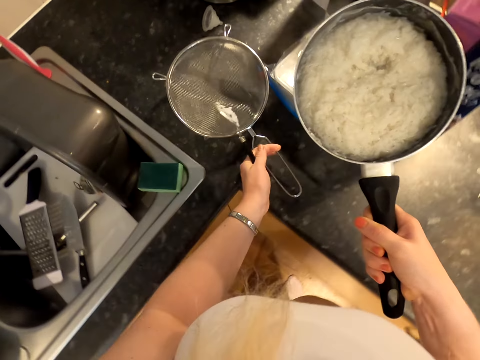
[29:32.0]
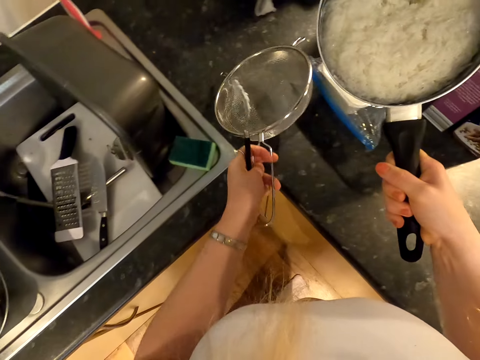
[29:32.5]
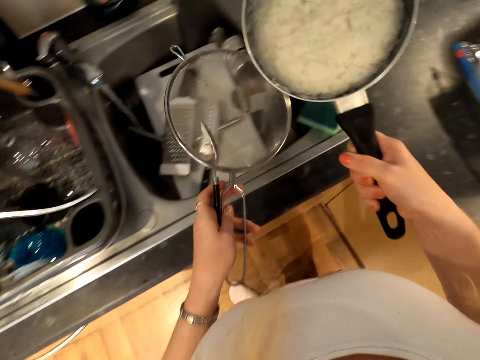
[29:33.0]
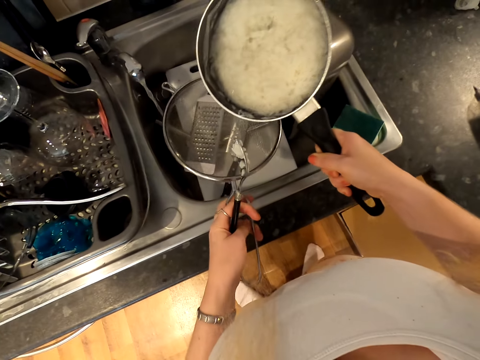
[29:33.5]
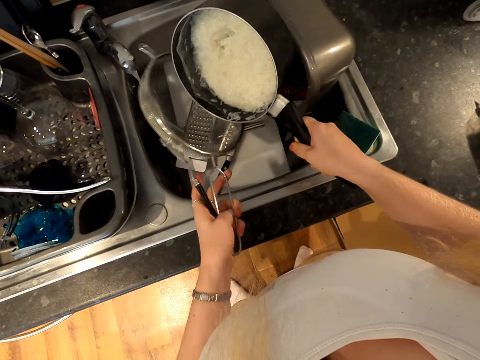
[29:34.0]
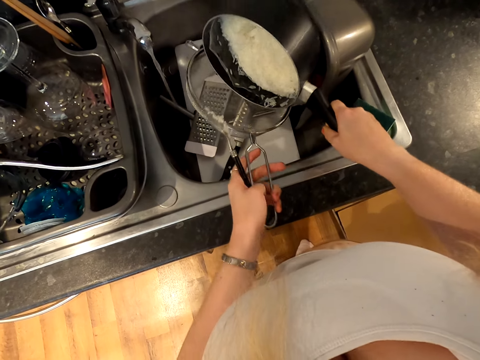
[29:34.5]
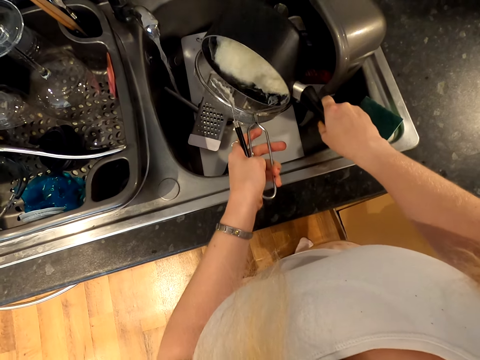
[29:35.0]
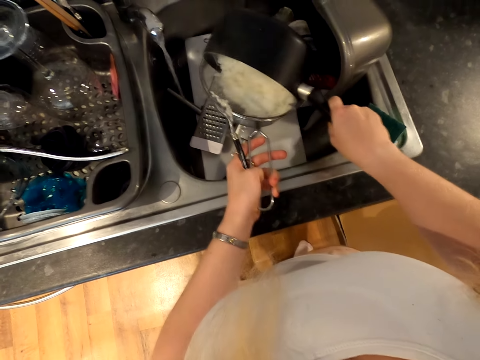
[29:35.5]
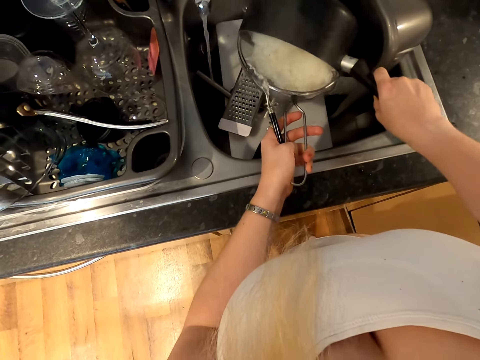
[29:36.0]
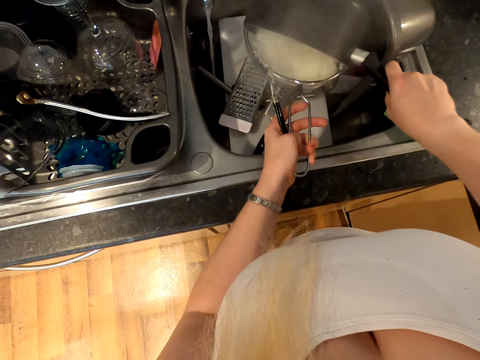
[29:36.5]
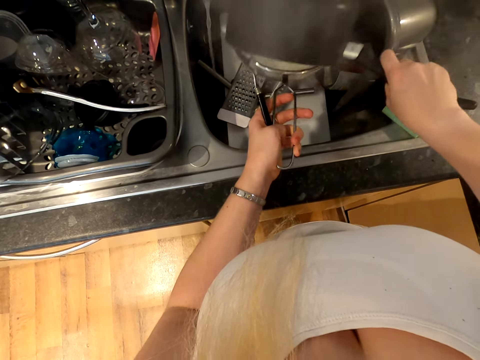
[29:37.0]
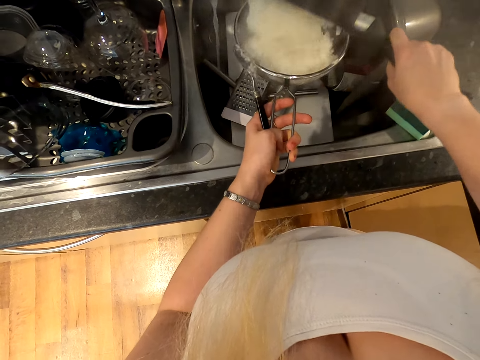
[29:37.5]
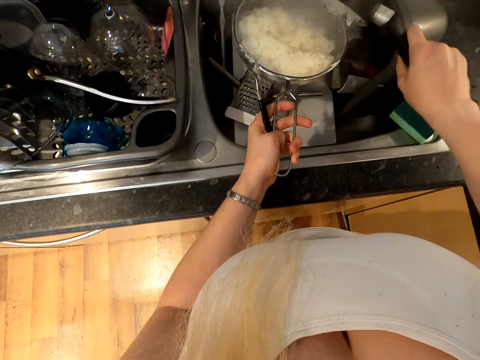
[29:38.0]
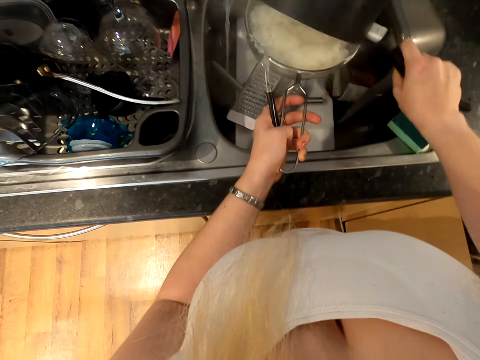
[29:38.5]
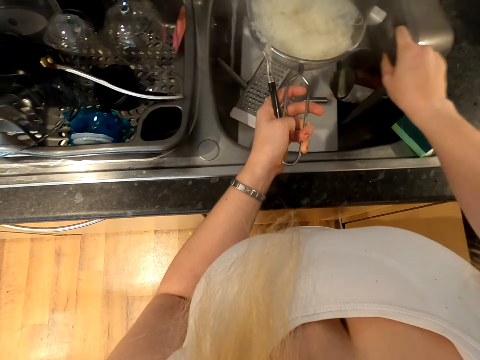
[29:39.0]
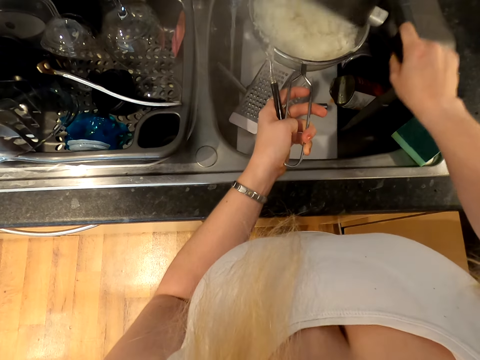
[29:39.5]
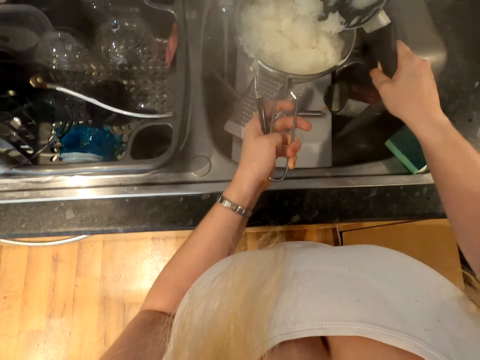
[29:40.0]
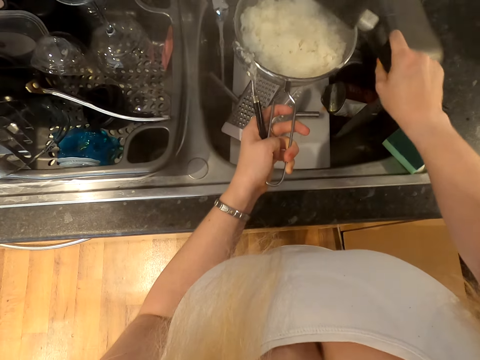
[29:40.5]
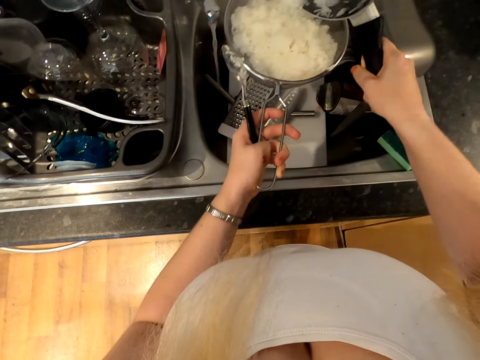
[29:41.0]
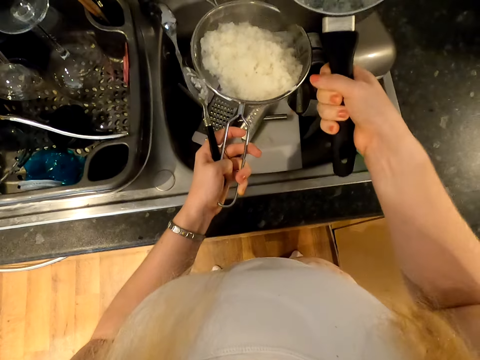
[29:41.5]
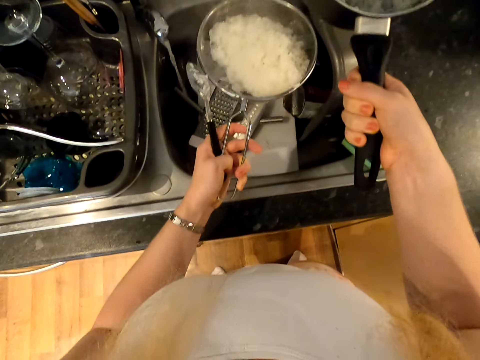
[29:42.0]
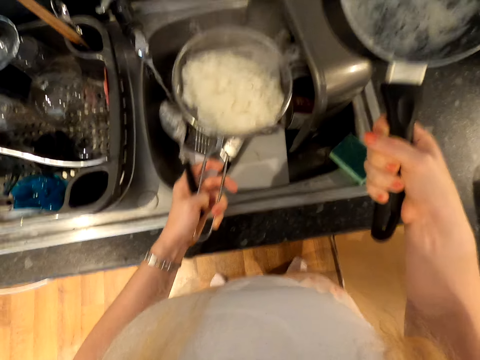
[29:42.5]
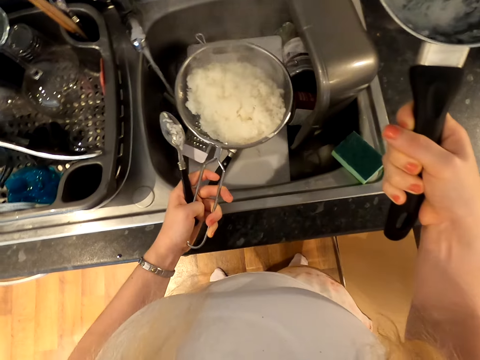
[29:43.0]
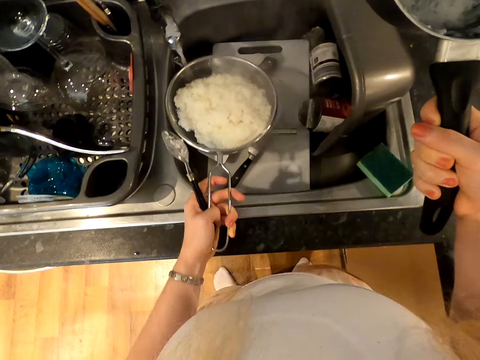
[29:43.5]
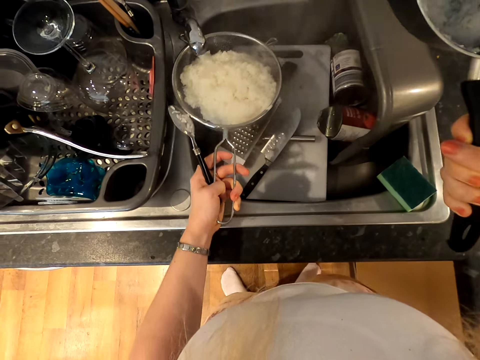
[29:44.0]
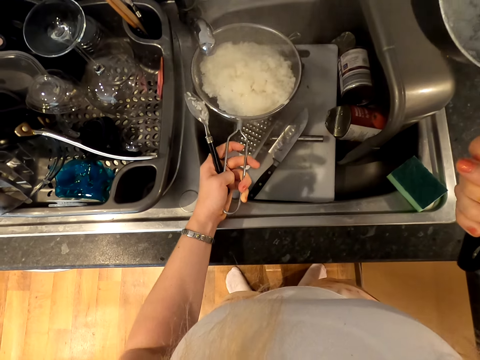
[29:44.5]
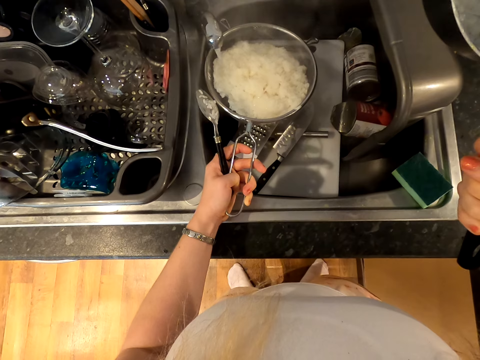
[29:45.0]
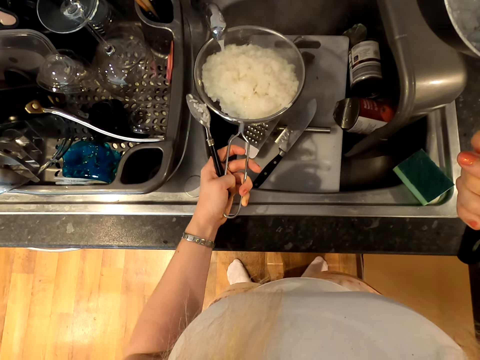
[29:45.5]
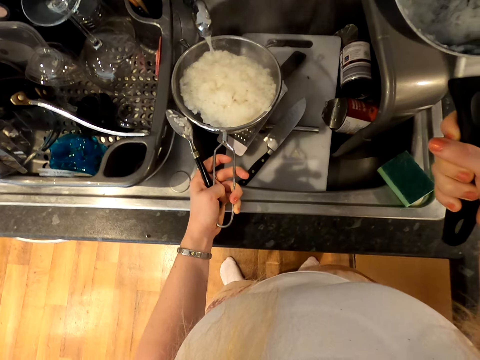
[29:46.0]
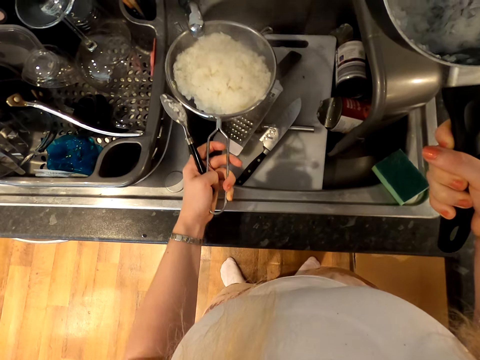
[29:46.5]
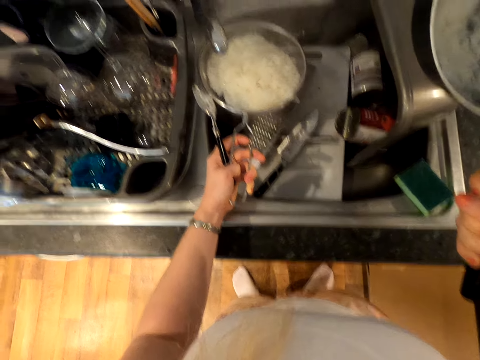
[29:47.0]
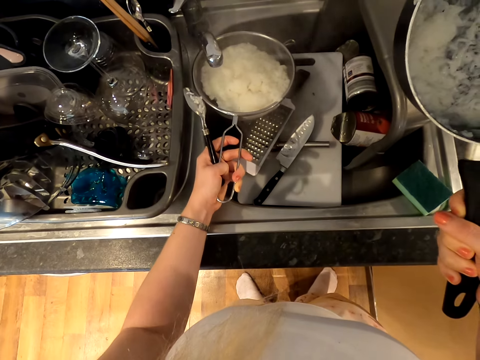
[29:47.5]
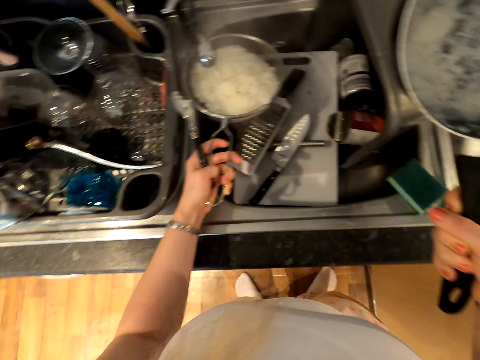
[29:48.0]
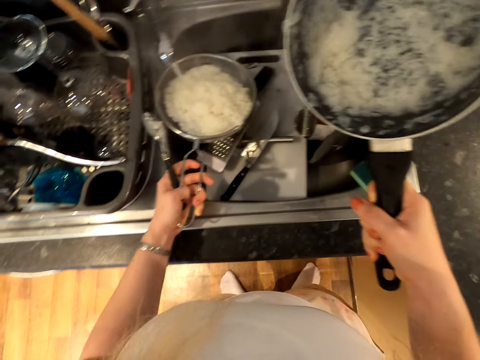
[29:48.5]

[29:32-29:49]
The camera wearer picks up a strainer. They pour the rice on the strainer. They shake the strainer. They put tap water in the rice. They move the rice to the water.

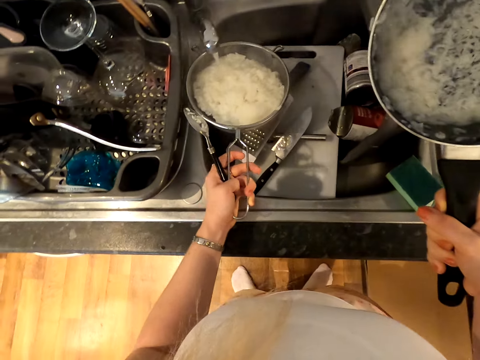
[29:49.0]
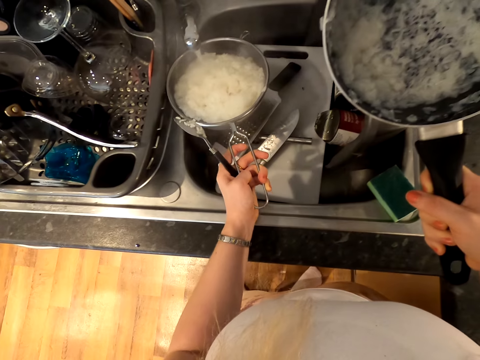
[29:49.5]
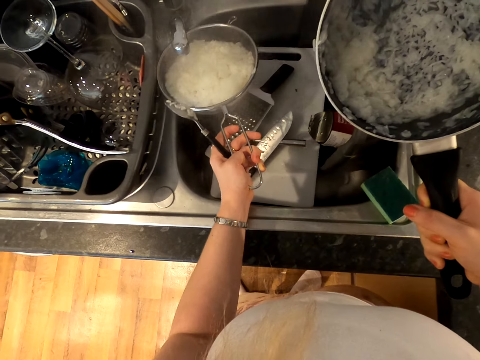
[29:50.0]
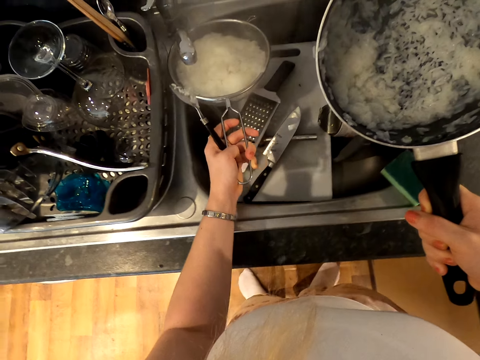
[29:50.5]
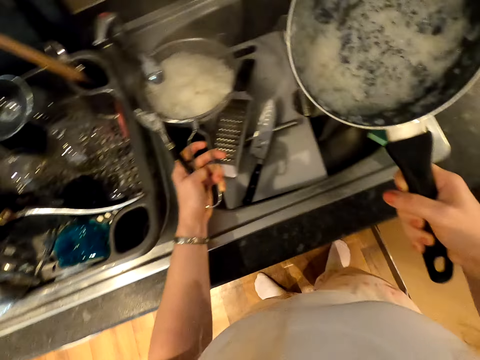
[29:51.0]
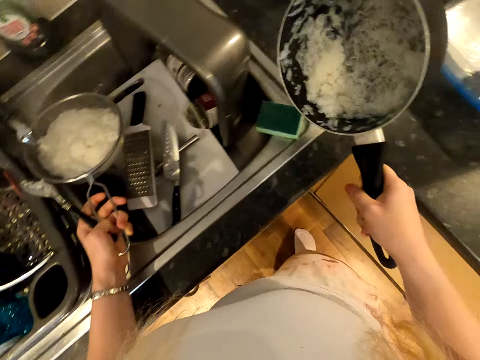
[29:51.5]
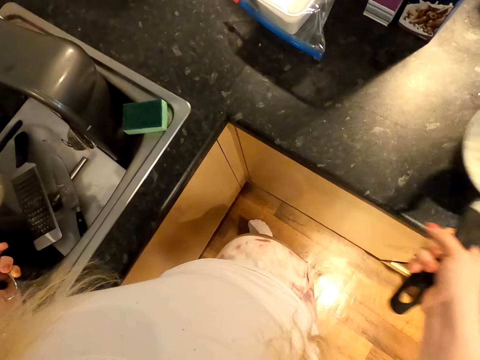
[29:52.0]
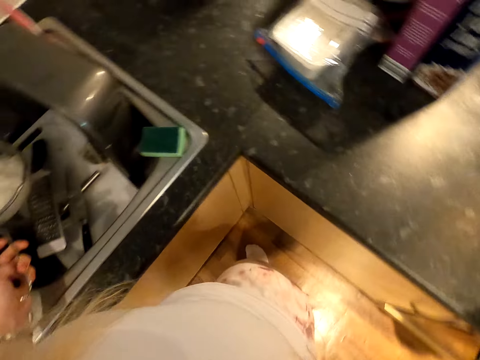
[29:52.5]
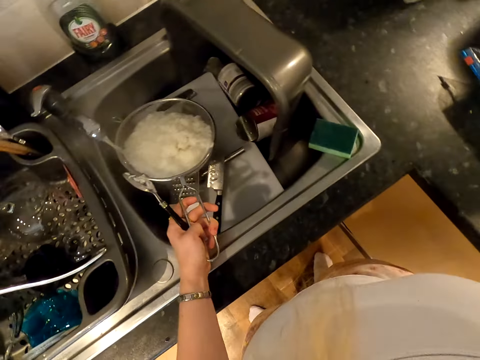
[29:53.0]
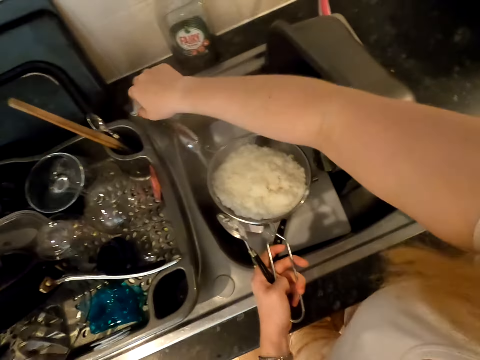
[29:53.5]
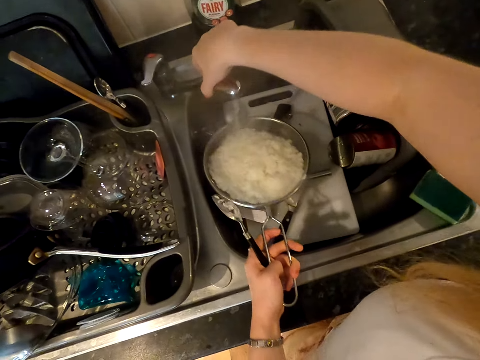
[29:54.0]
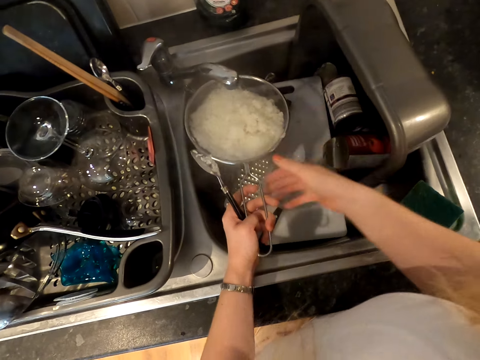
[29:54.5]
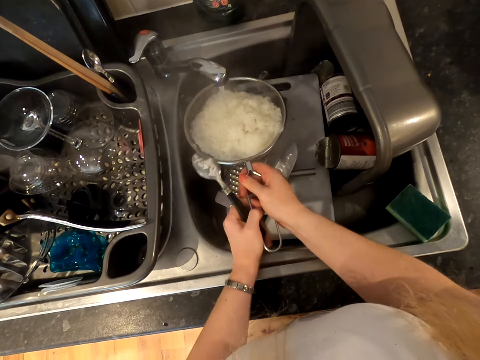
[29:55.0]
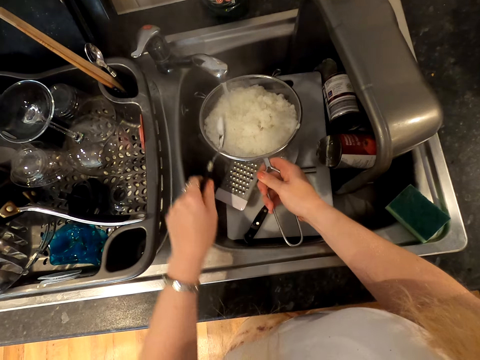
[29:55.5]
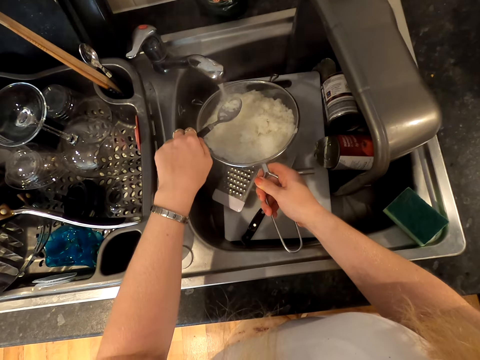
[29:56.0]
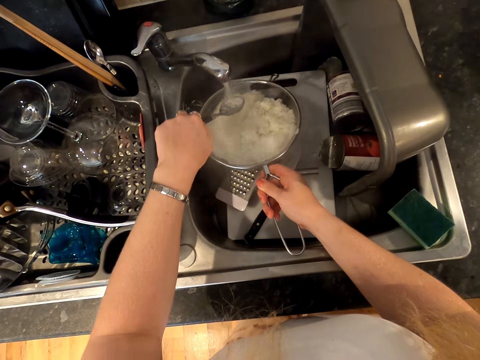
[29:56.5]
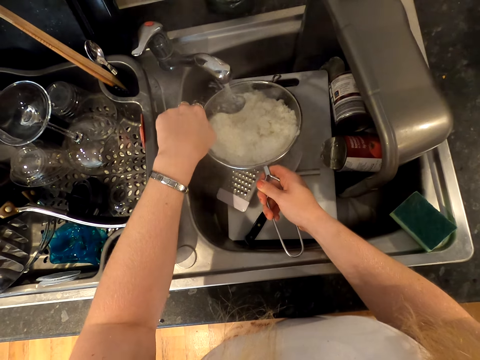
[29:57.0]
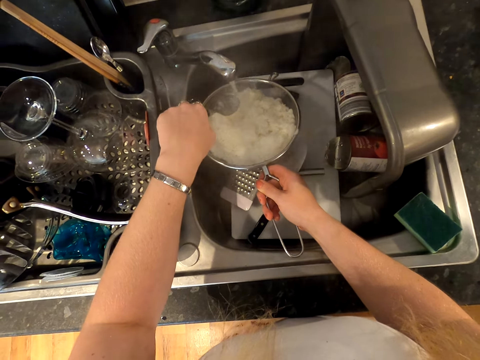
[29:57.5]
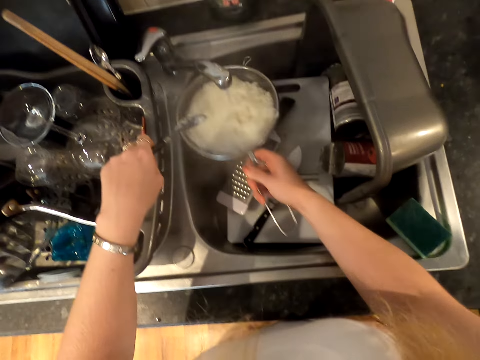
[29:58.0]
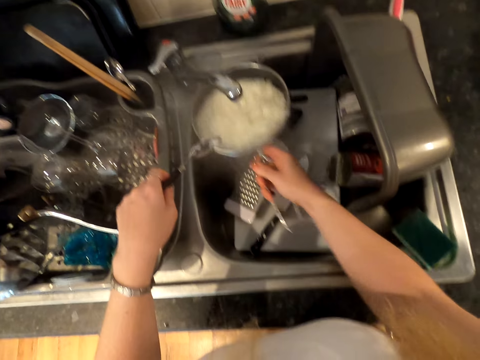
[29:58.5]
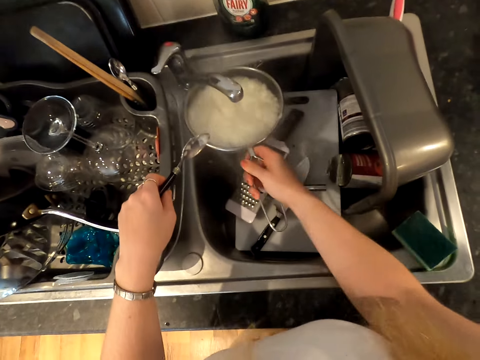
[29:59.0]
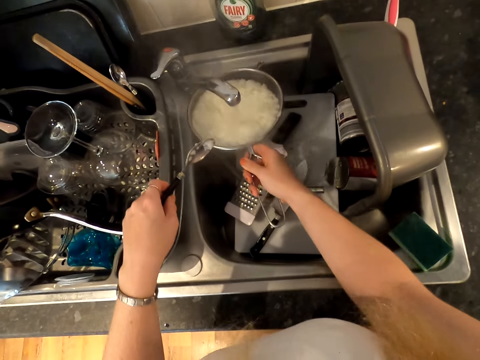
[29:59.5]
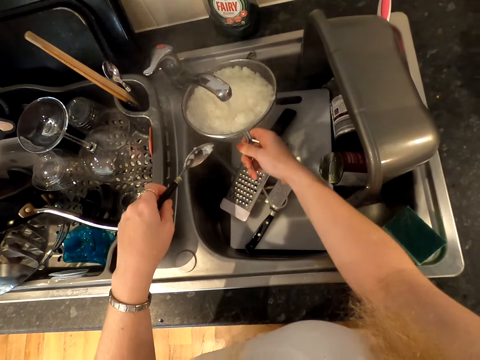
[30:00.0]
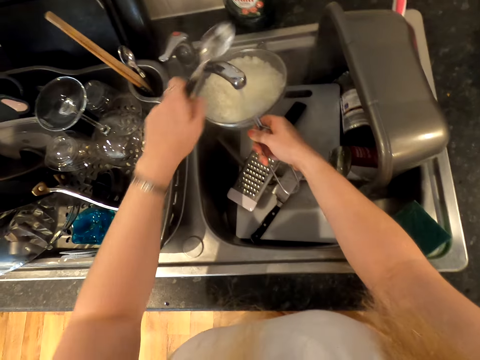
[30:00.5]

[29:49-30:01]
The camera wearer moves the cooking pot away. They move the tap. They hold the strainer. They move the spoon to the water. They shake the strainer.
